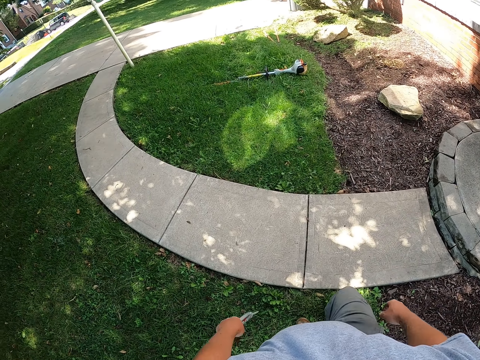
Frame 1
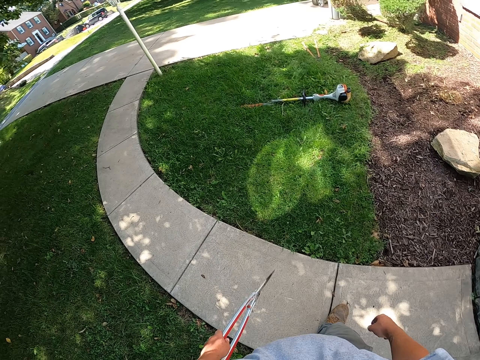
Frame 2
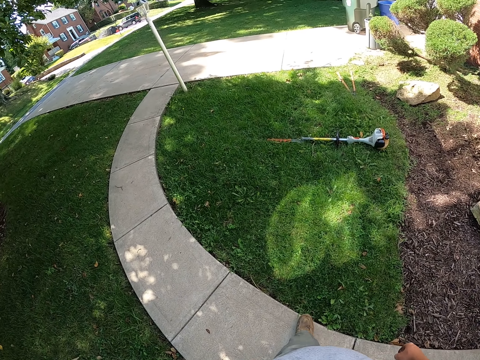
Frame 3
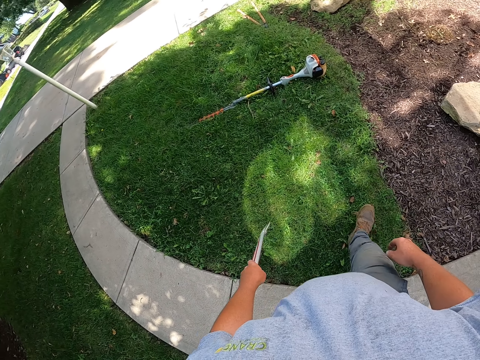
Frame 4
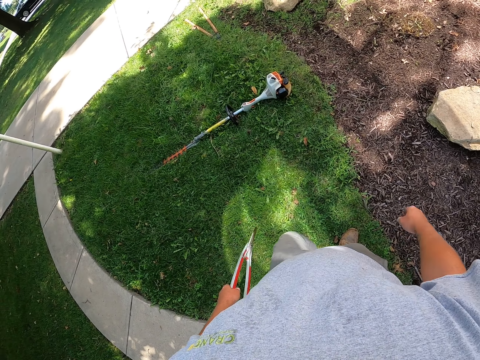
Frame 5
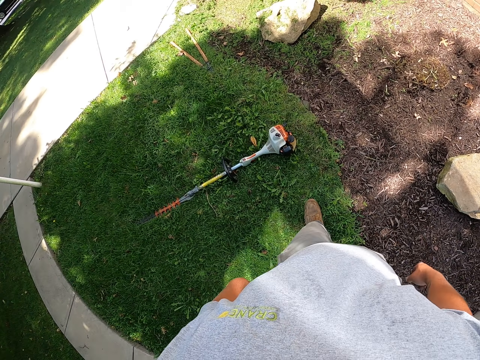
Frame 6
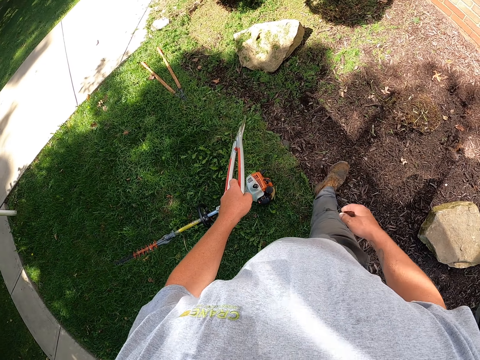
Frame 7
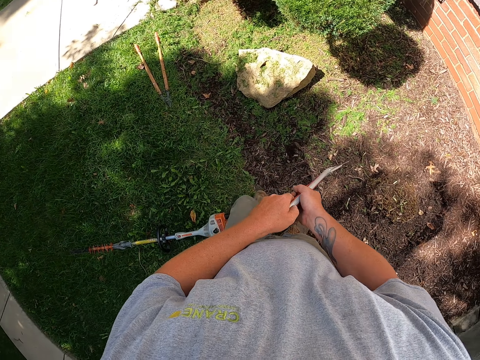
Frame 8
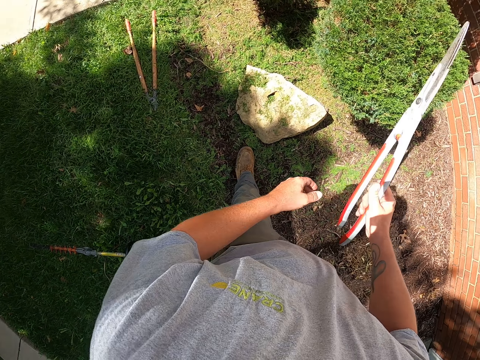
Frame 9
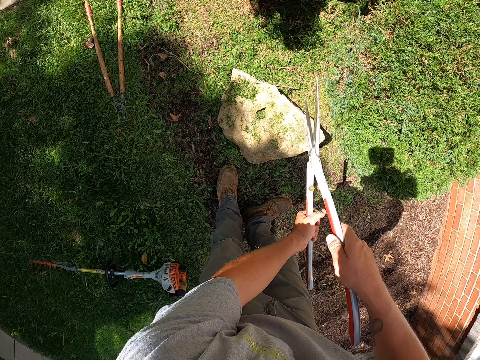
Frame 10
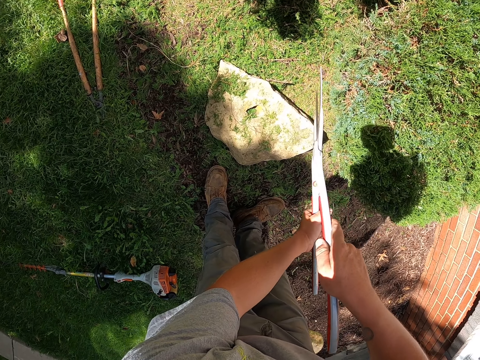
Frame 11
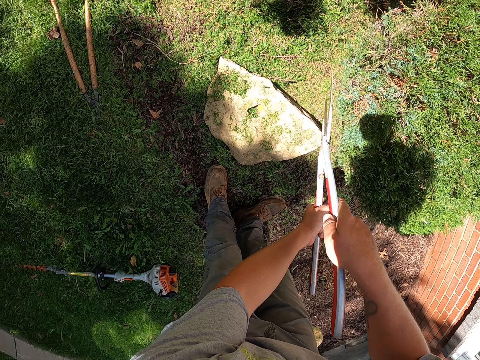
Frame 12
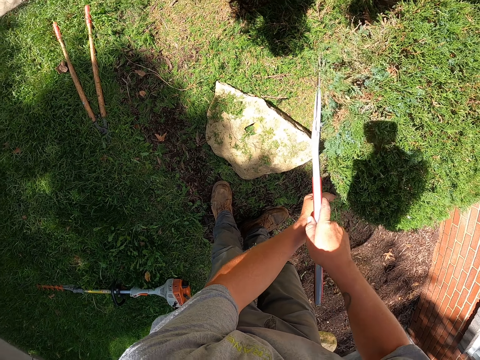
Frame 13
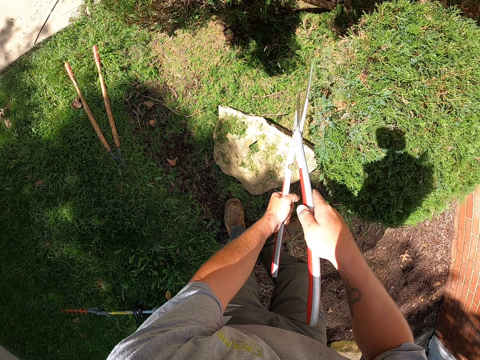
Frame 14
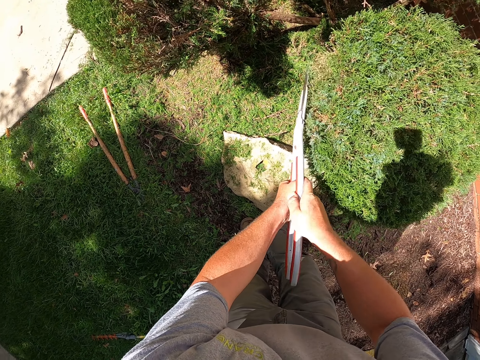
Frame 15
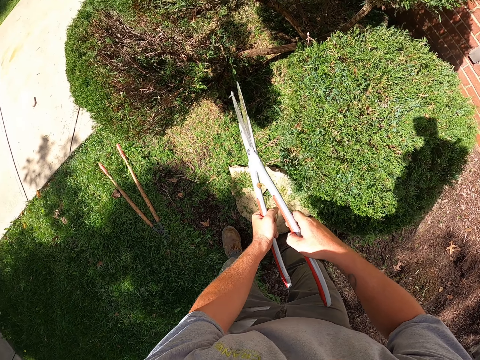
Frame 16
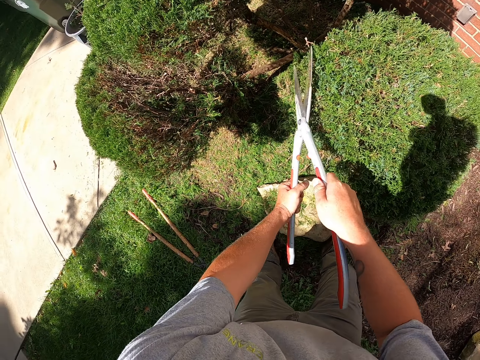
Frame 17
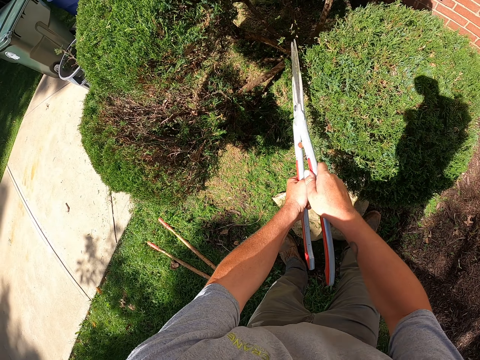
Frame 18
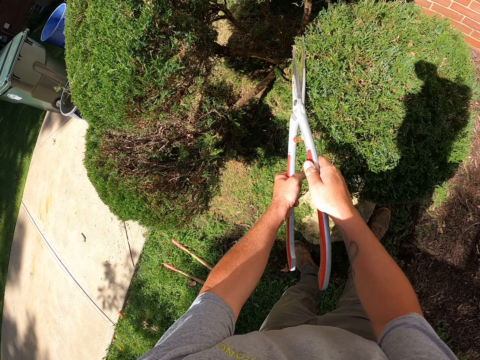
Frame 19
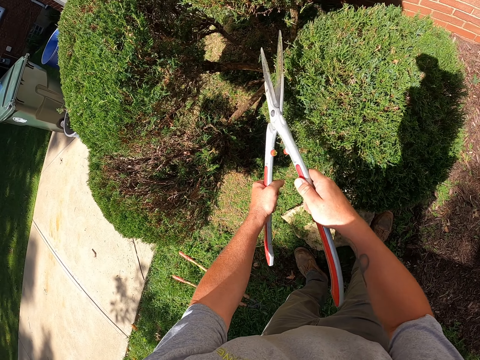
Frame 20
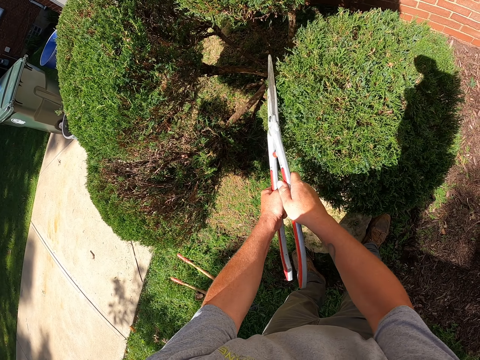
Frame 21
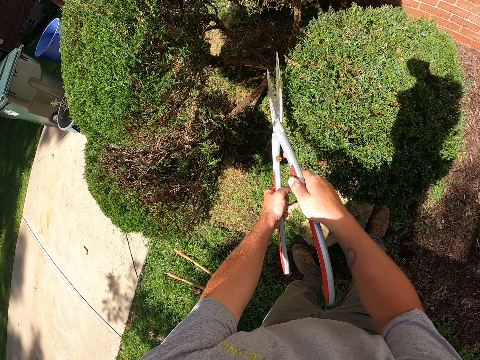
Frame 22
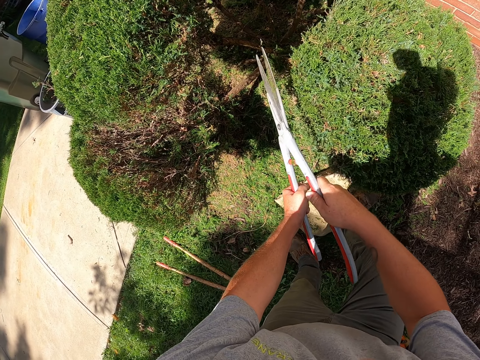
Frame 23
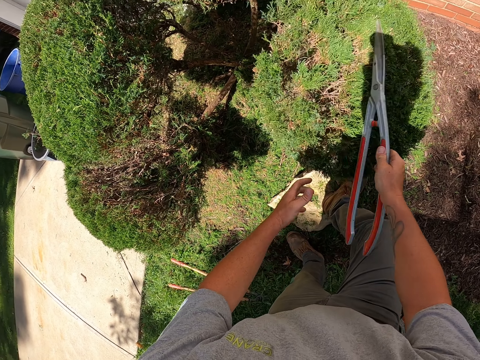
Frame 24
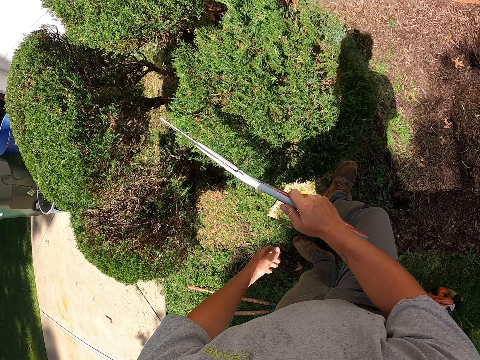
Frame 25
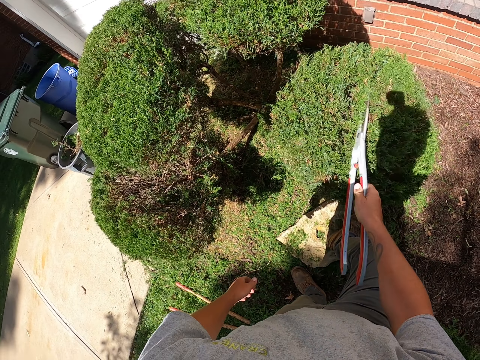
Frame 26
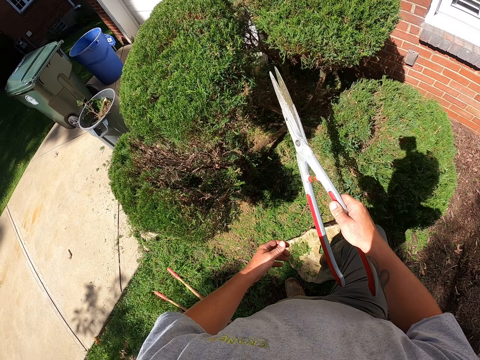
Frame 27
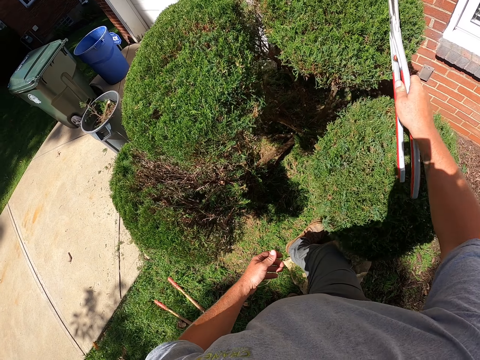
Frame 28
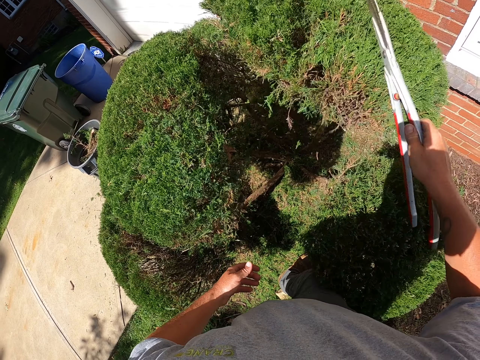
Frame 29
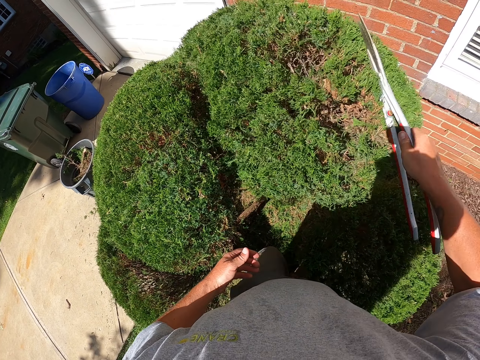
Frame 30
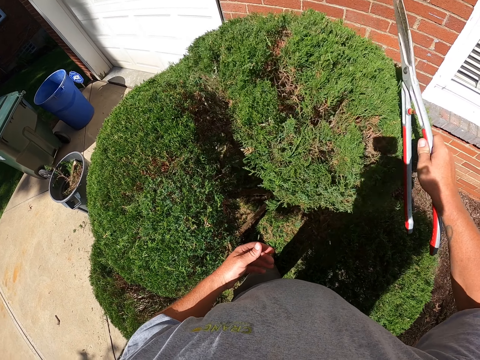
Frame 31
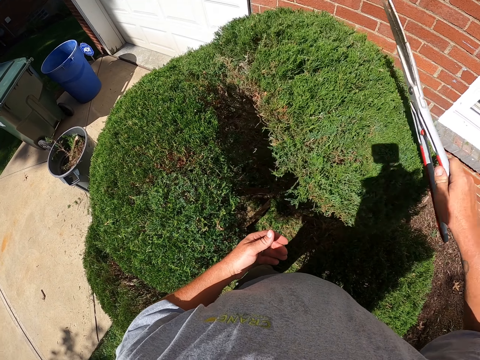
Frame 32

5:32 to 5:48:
The camera wearer holds the pruning shears with the other hand. They trim the shrub with the shrub clippers. They hit the shrub with the shrub clippers. They brush the shrubs with the pruning shears.

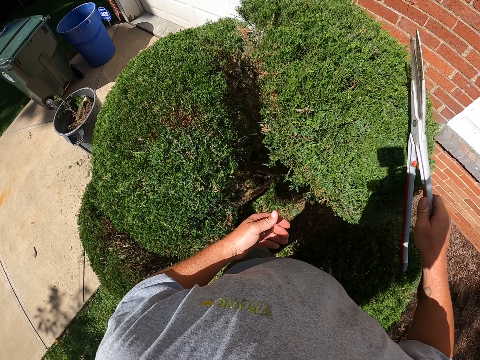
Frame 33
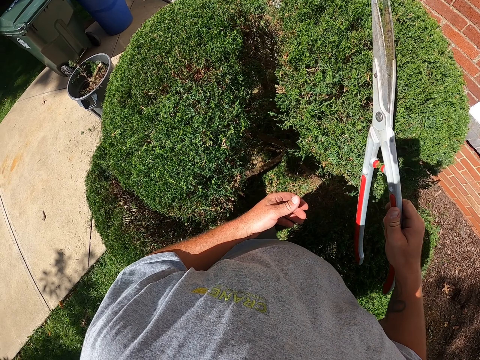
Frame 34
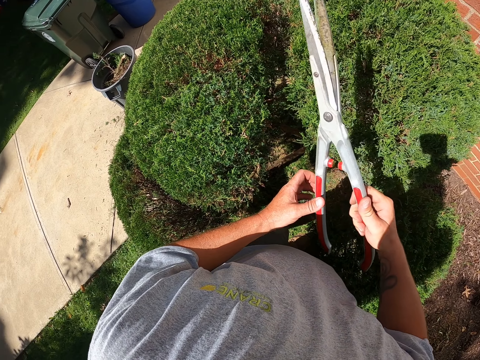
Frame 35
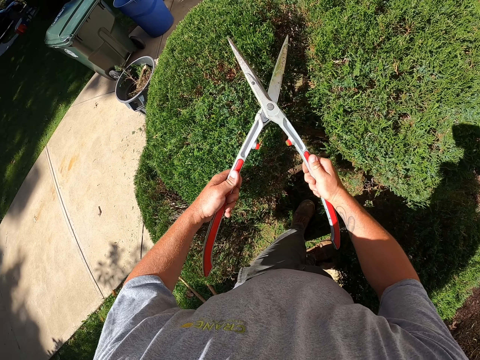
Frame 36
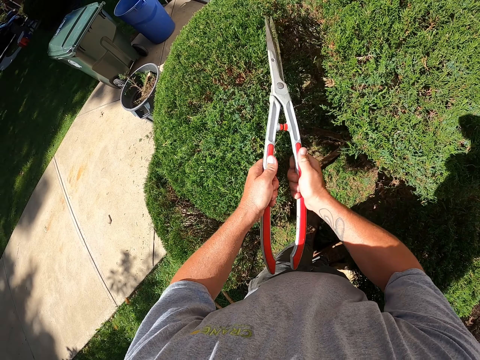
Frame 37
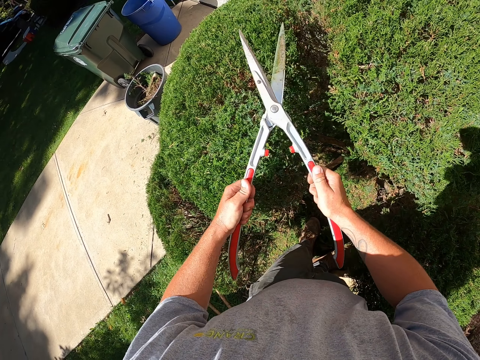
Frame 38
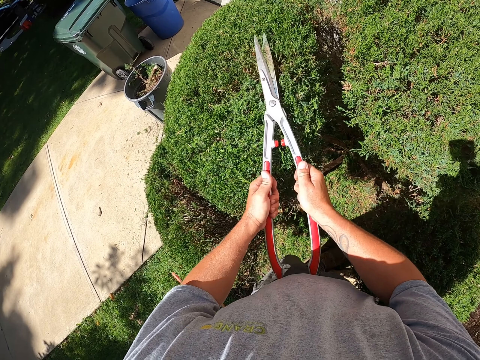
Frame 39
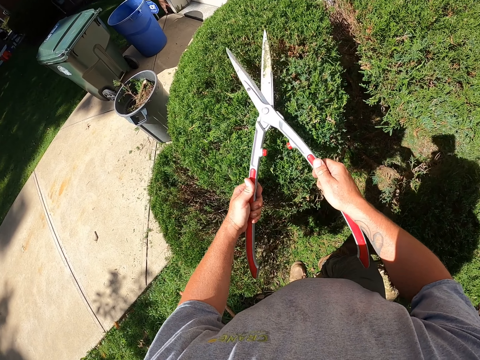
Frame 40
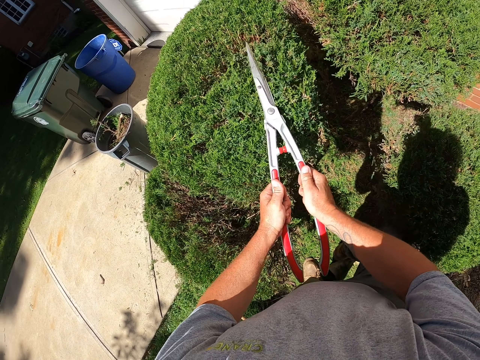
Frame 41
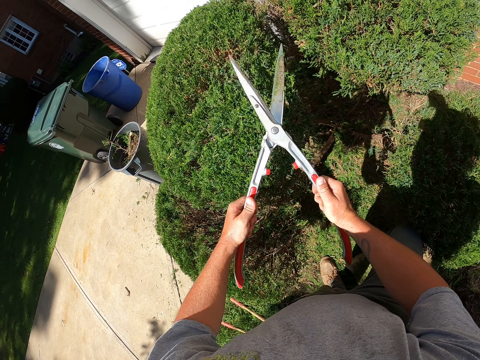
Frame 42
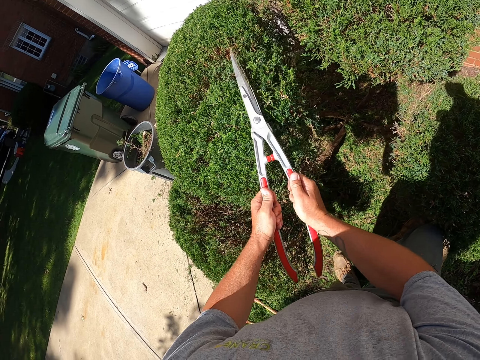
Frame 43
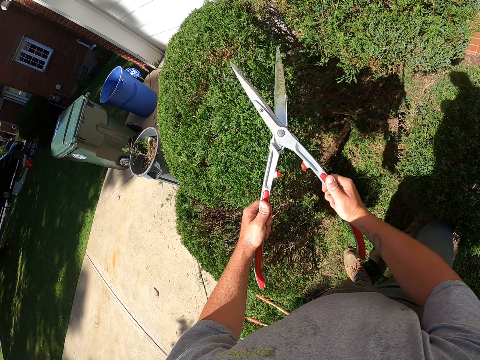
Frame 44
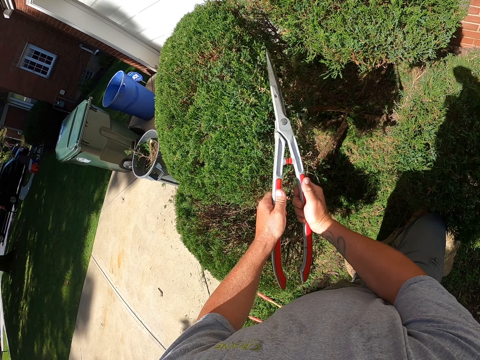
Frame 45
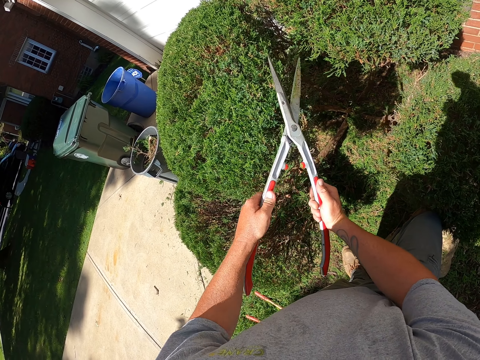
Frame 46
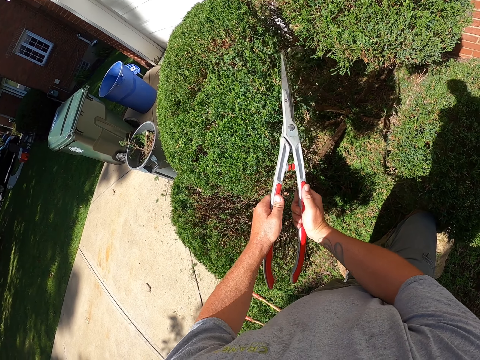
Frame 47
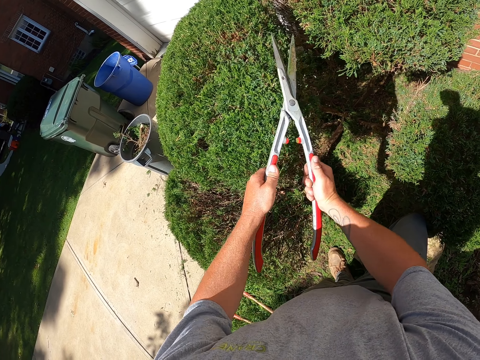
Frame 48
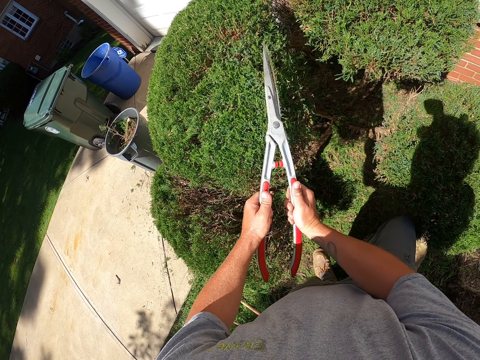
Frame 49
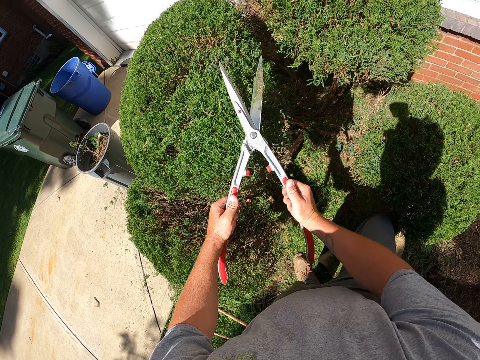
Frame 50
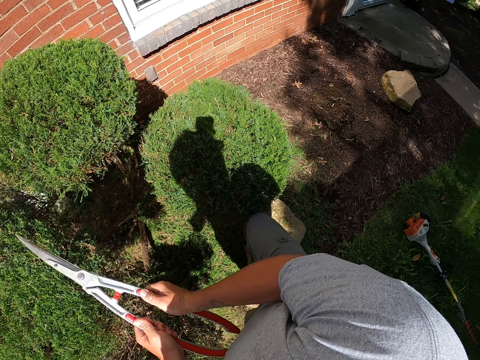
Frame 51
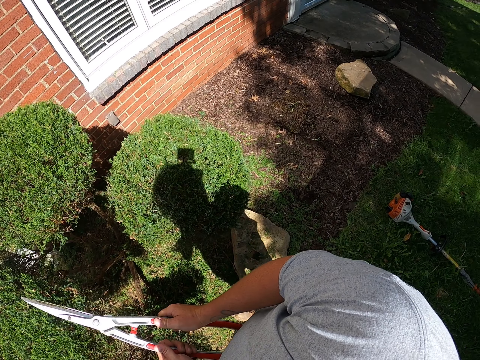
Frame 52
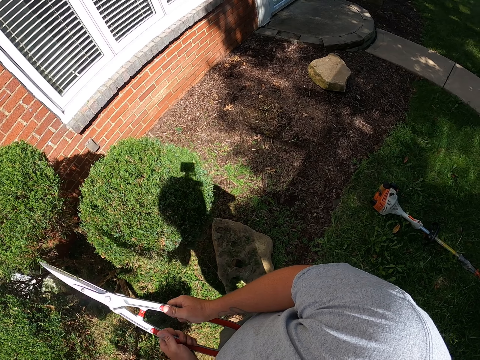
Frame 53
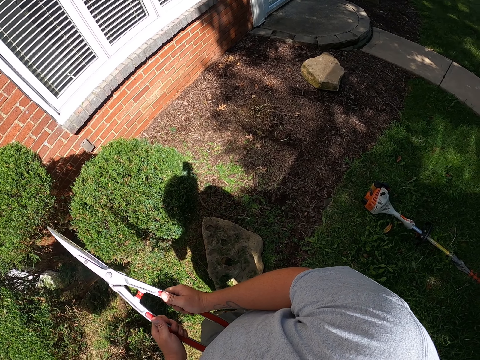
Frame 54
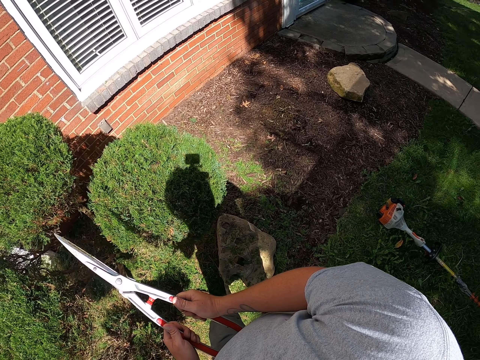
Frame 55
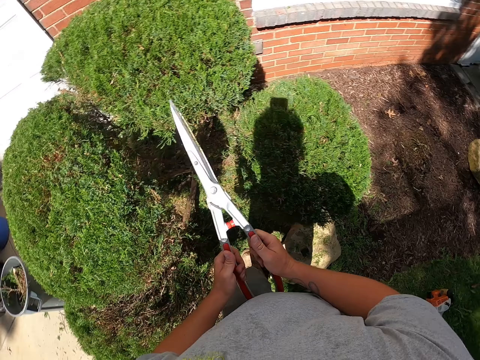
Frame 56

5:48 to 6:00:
The camera wearer trims the shrub with the shrub clippers. They look on the other side.
